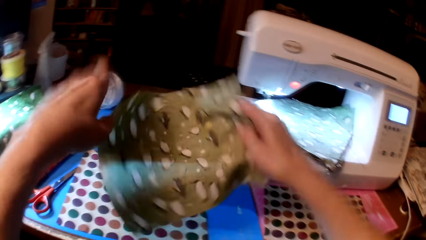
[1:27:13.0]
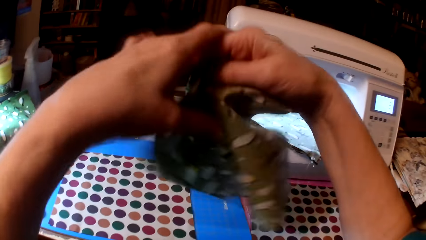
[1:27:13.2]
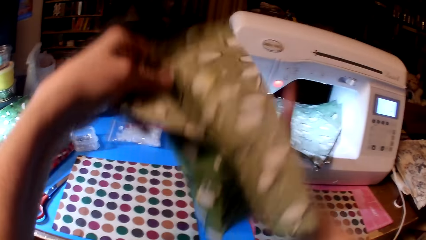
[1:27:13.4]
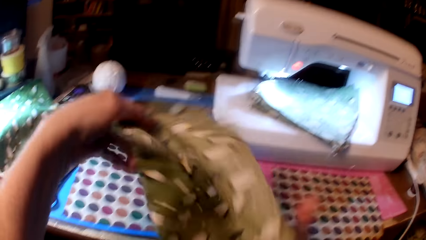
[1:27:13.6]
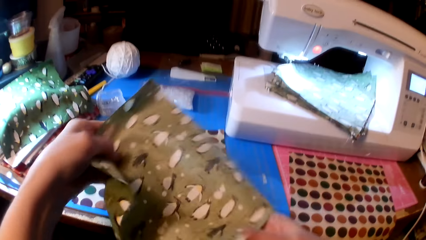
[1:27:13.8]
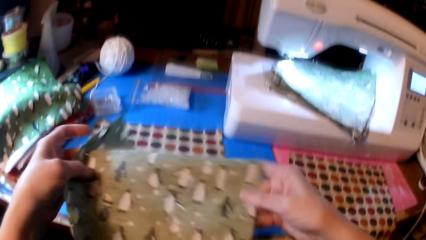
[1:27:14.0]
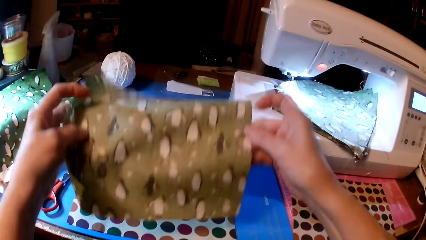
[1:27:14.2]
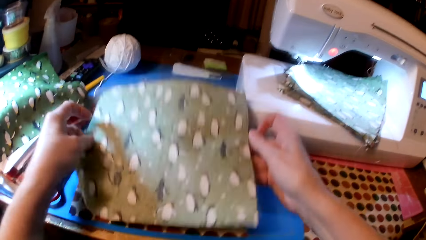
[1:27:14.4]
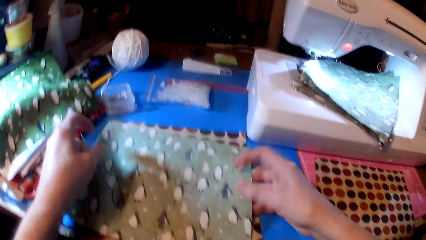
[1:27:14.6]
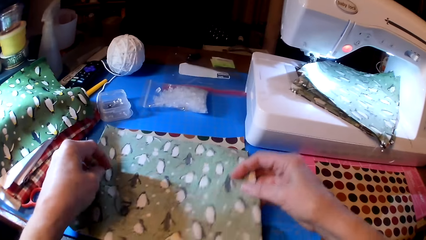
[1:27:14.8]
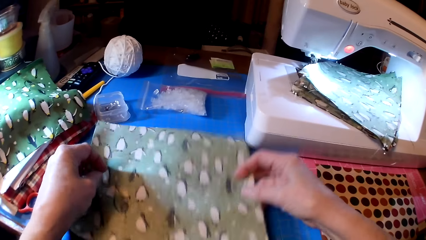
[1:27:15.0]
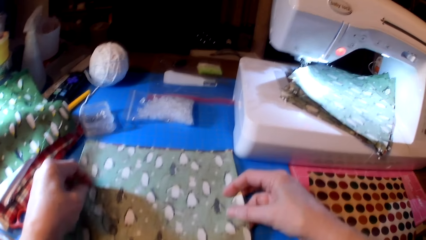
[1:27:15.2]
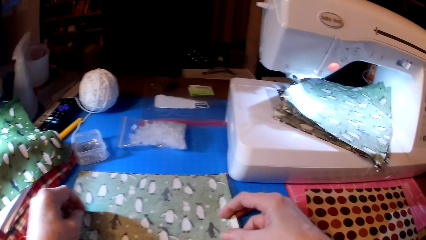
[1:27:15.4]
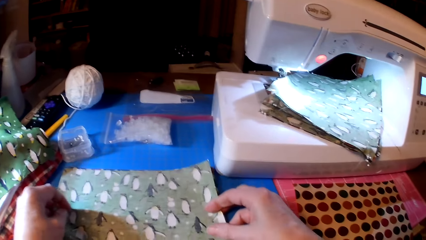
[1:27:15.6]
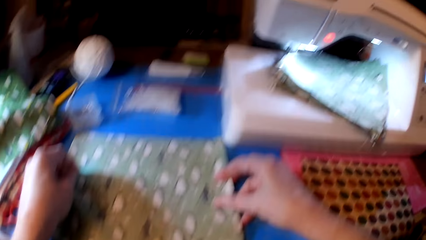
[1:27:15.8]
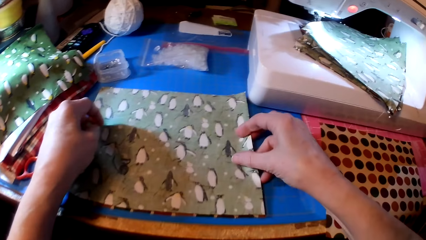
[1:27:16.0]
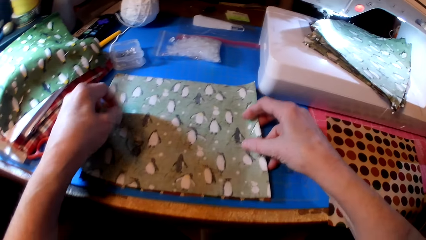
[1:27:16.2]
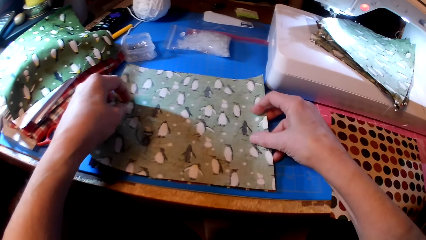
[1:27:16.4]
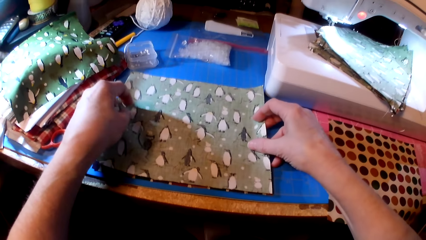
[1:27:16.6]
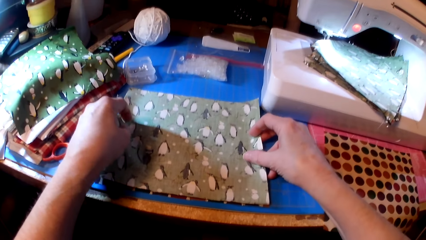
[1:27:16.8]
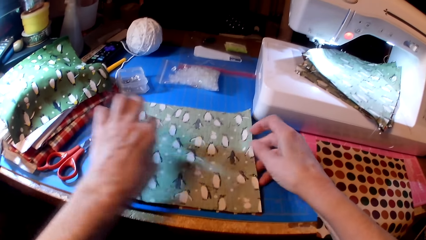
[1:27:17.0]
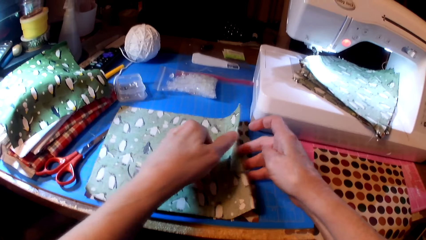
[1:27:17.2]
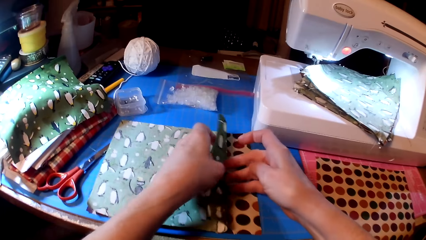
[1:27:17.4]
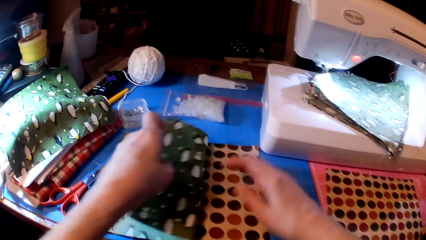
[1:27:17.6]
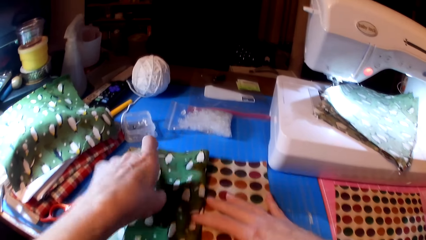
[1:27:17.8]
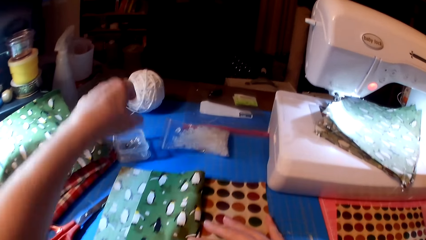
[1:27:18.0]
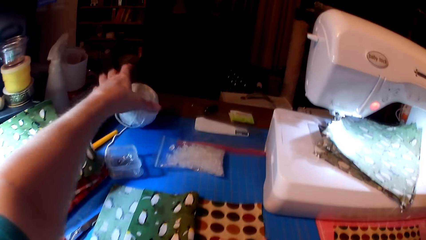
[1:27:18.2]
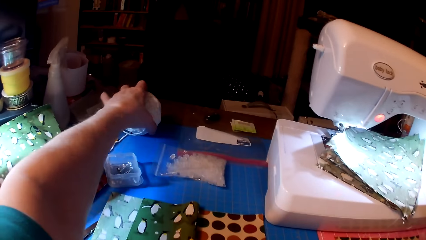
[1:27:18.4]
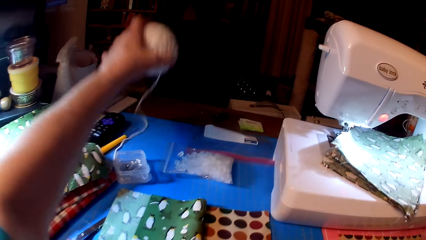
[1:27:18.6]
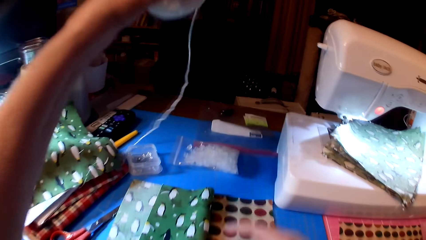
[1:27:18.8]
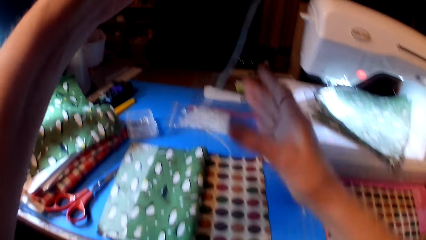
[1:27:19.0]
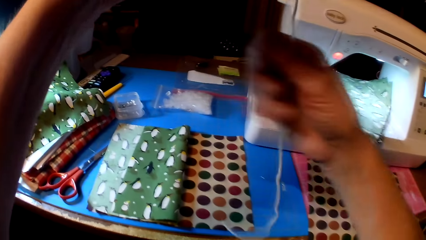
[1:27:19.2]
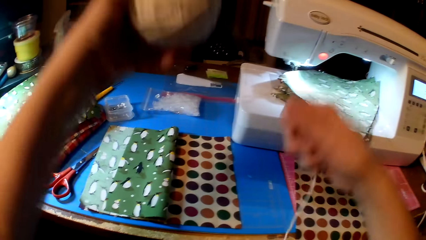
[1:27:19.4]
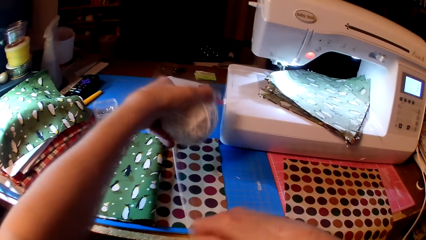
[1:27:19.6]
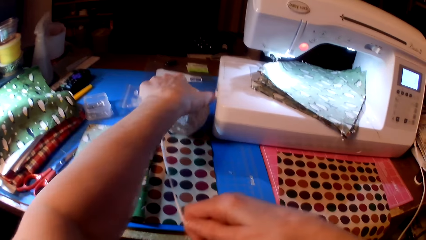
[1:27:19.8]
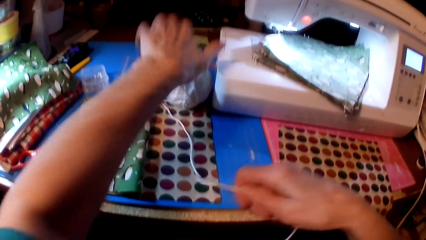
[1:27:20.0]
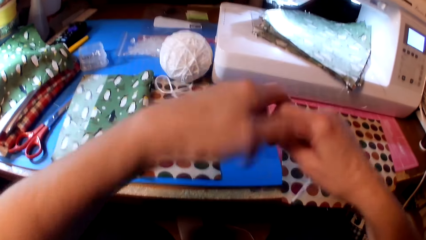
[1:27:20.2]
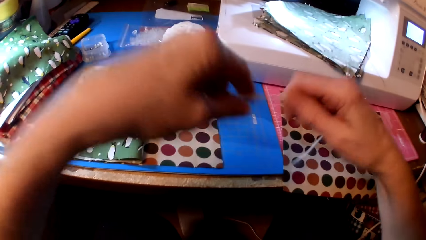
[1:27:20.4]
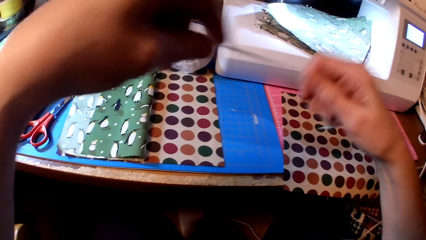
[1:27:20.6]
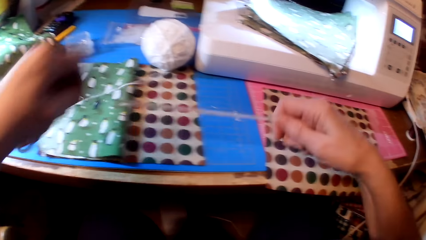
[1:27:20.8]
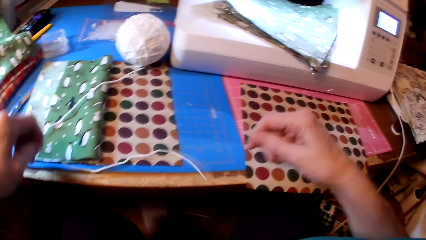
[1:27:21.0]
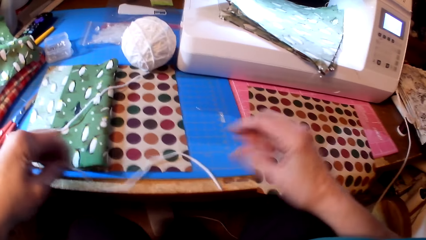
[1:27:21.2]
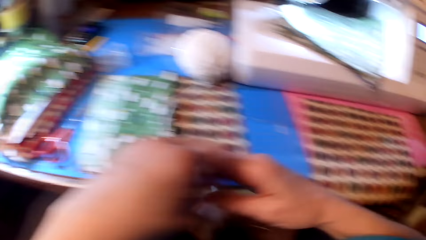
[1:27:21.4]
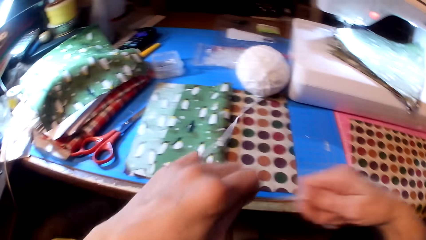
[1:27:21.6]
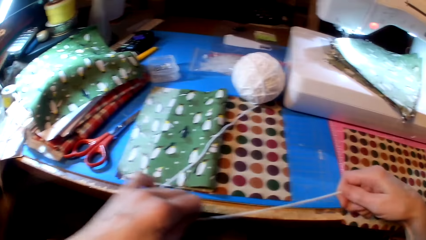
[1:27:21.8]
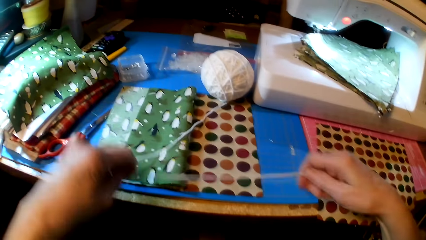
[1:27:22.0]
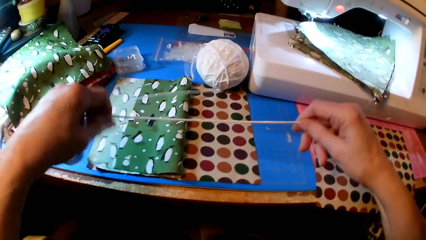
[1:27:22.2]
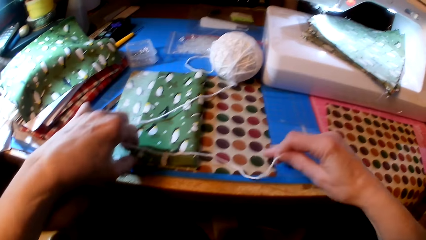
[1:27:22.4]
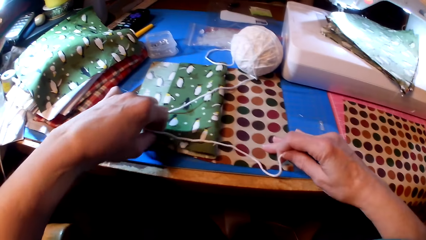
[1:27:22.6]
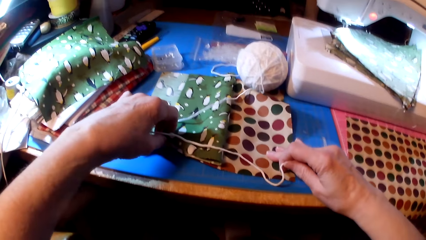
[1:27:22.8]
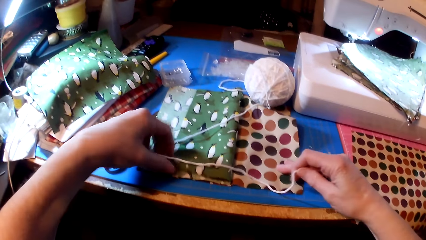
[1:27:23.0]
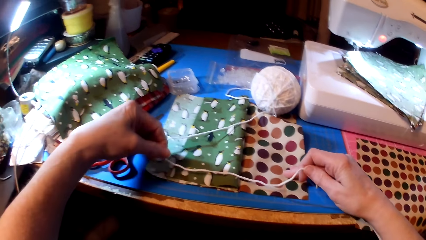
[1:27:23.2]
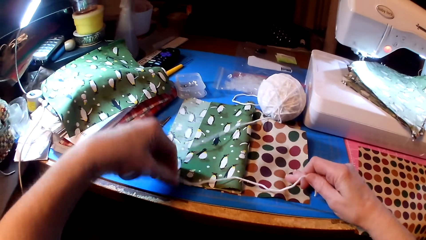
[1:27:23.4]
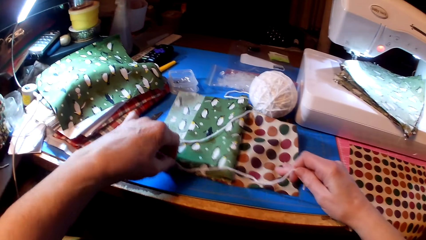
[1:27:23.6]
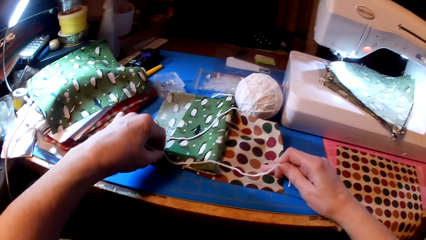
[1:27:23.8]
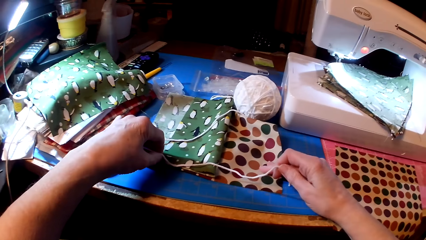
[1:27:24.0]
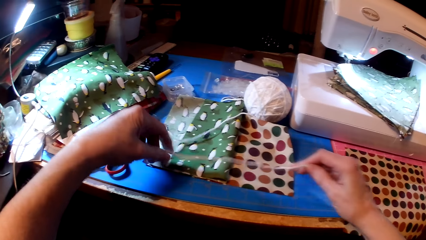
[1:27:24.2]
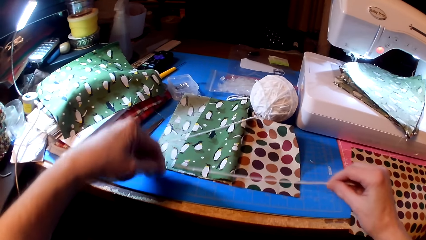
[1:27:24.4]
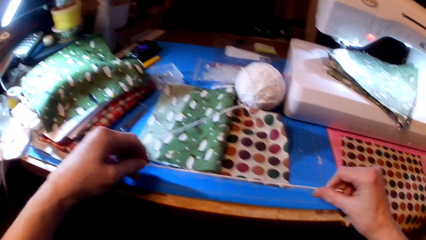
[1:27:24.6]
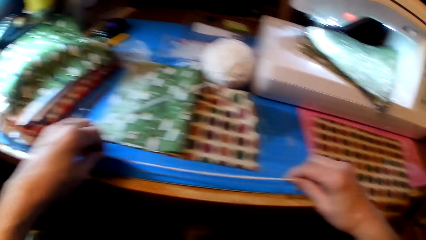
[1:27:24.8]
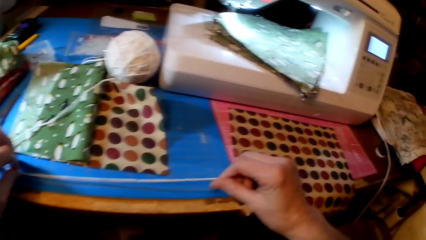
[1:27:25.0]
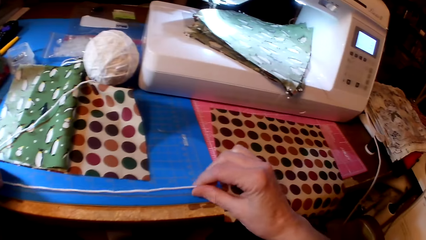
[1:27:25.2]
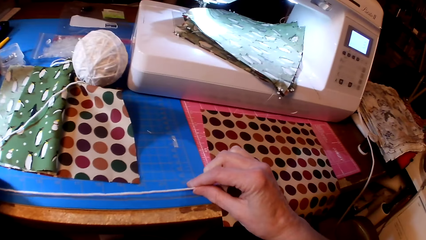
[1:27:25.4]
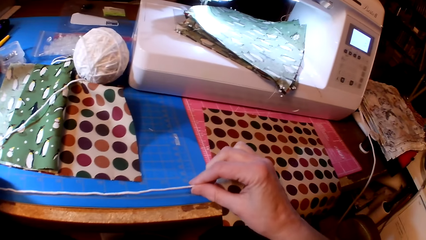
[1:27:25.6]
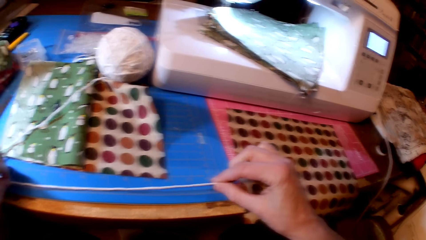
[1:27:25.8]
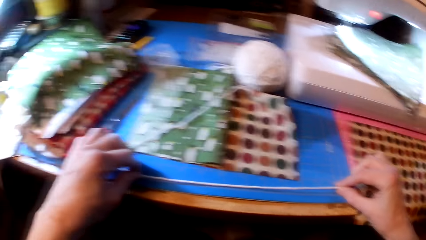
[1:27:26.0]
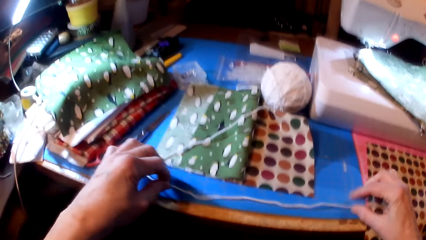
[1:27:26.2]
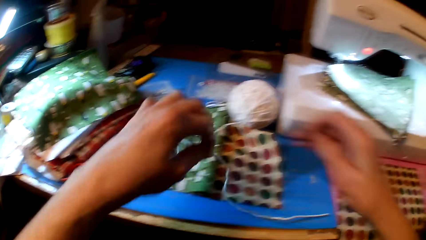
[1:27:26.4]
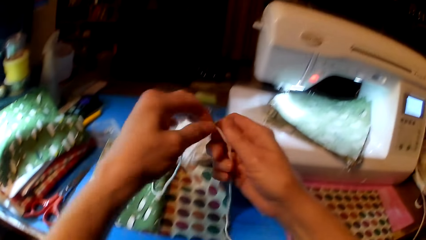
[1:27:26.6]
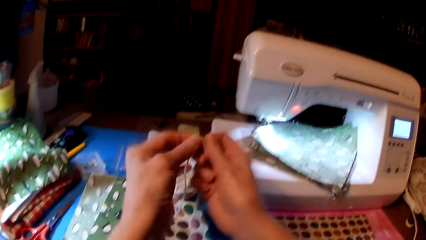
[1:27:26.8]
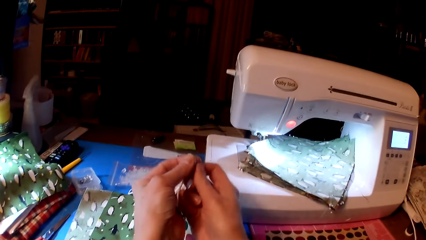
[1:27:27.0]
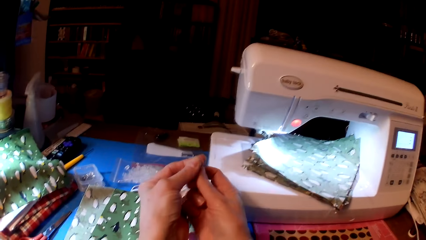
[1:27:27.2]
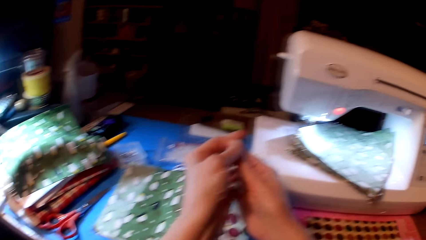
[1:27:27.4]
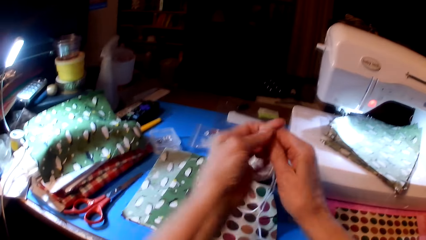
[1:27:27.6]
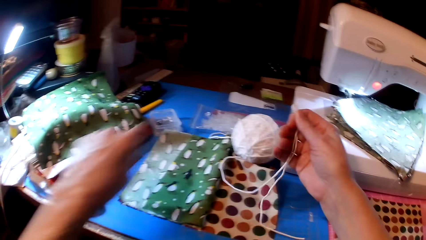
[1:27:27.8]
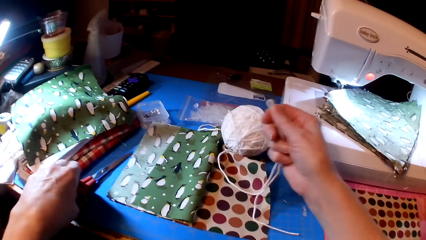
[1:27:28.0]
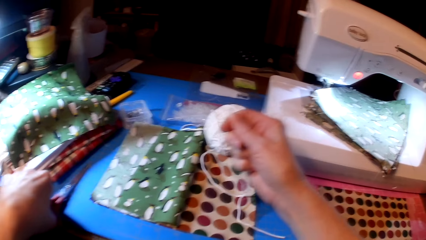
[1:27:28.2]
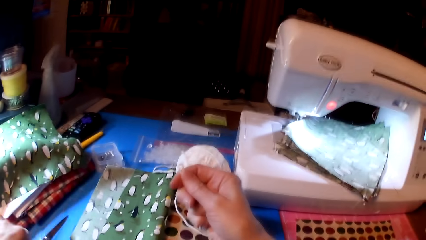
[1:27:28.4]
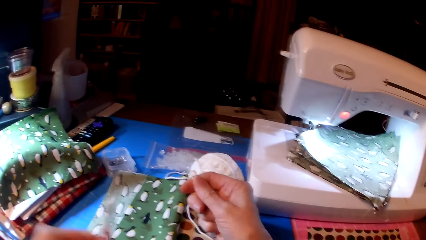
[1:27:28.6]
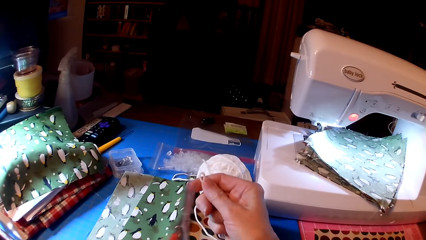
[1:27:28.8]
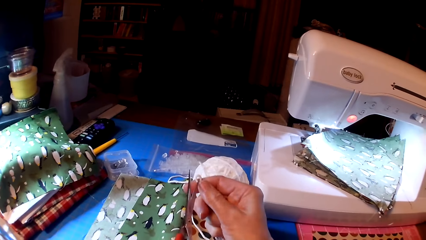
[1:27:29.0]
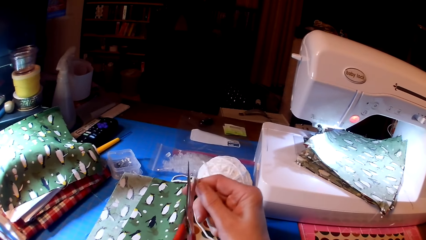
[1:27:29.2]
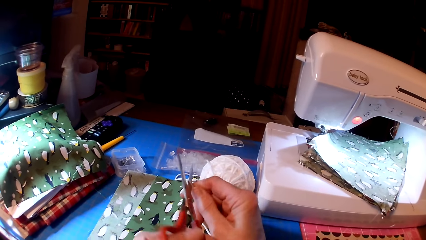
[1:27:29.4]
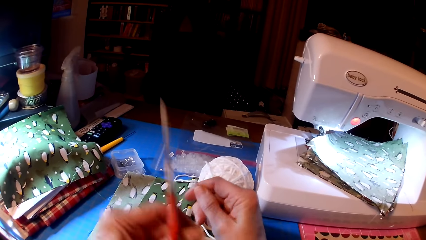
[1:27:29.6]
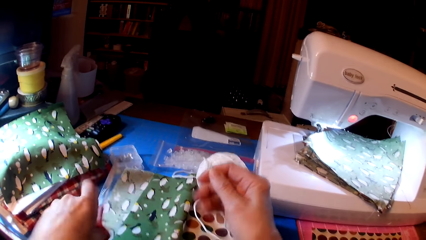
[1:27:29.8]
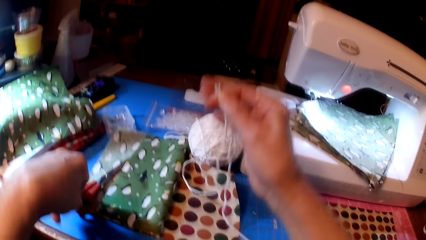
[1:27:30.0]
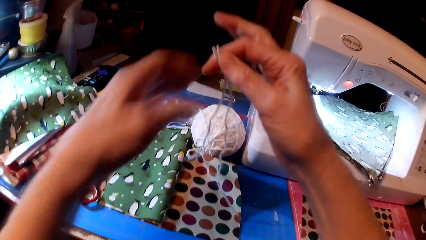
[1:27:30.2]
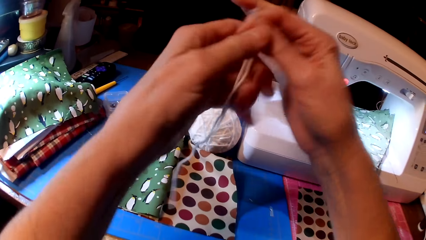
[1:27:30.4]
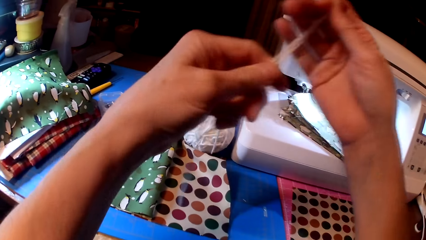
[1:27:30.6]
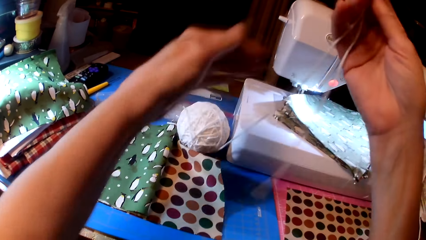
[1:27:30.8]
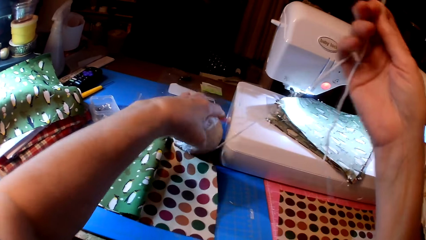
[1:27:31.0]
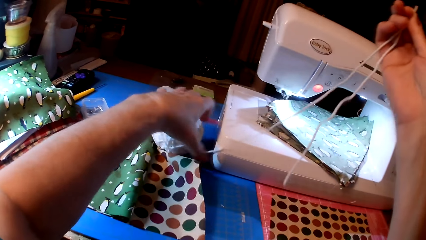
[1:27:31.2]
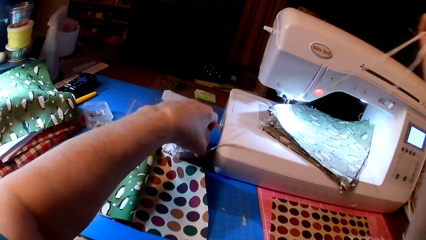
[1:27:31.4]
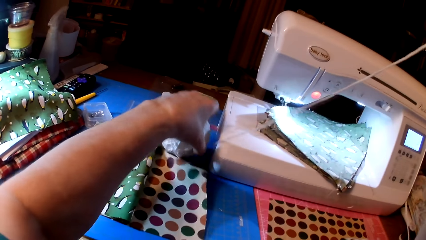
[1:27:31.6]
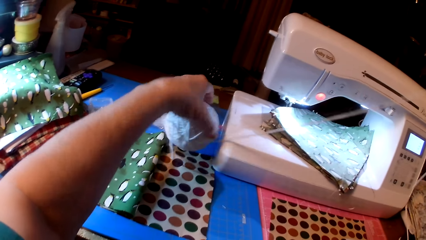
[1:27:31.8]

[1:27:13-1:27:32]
The camera wearer puts the fabric on the table. They fold the fabric. They pick a thread or yarn. They put the thread on the table. They measure the thread. They fold the yarn. They pick scissors. They cut the thread. They drop the scissors.
